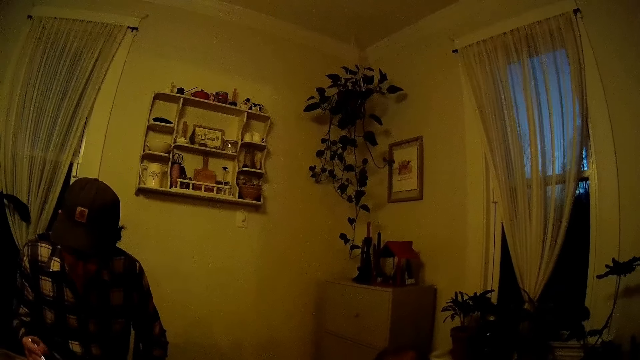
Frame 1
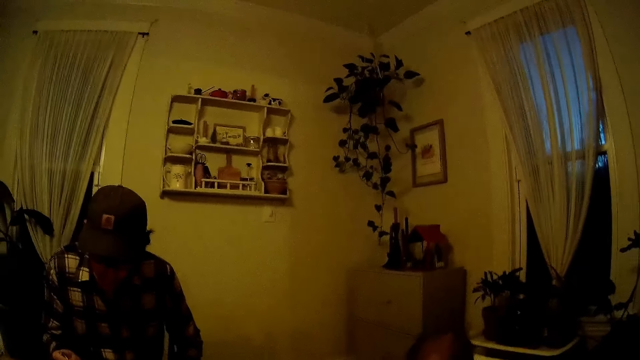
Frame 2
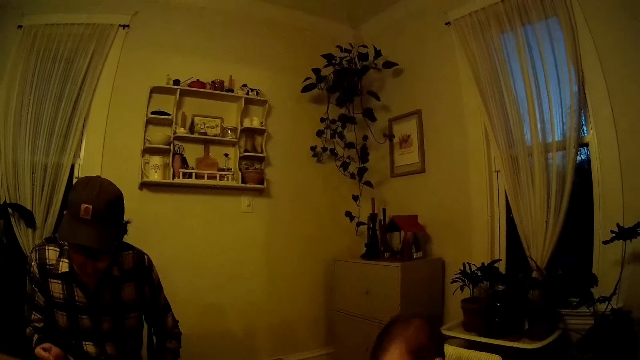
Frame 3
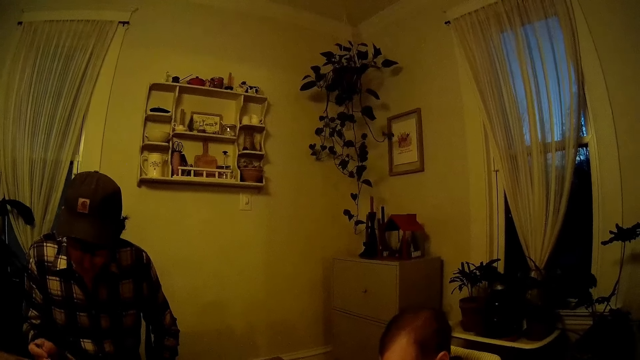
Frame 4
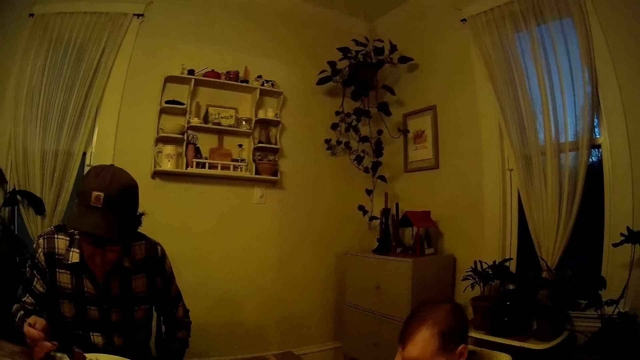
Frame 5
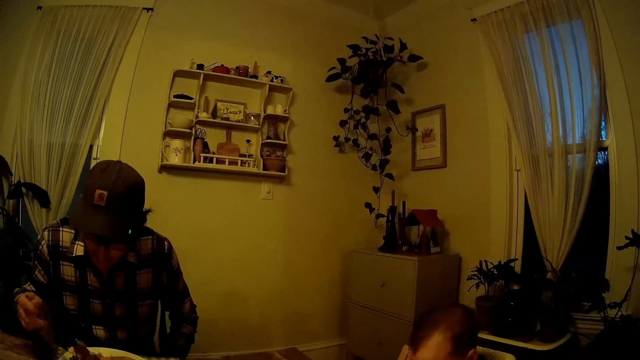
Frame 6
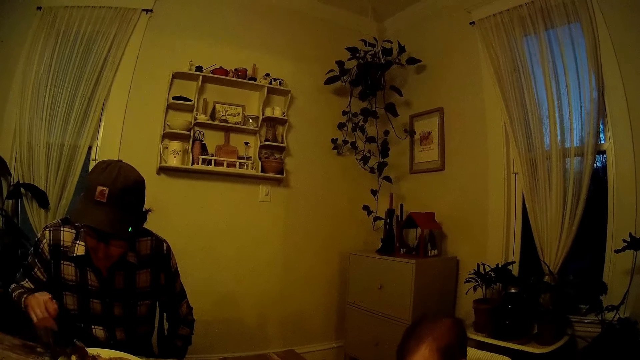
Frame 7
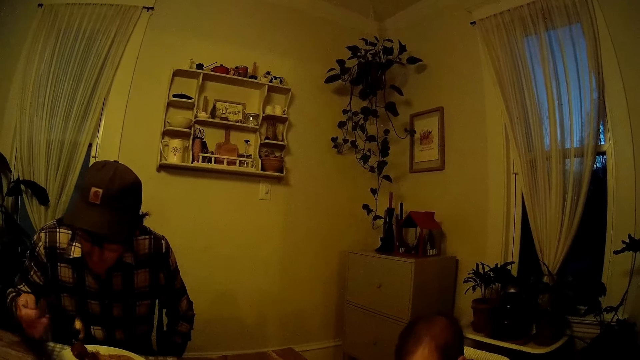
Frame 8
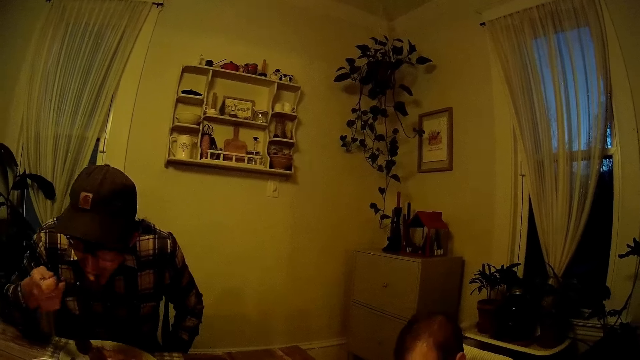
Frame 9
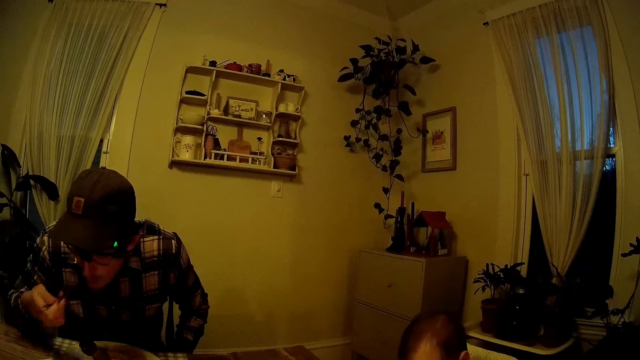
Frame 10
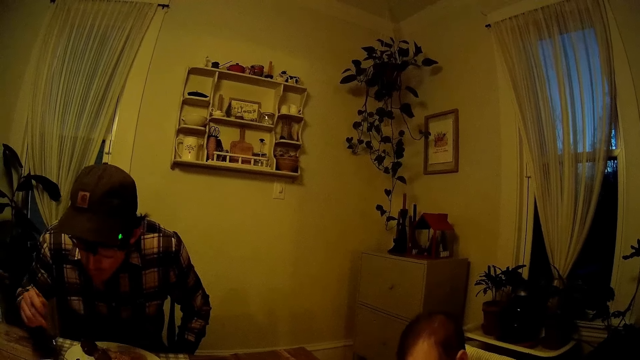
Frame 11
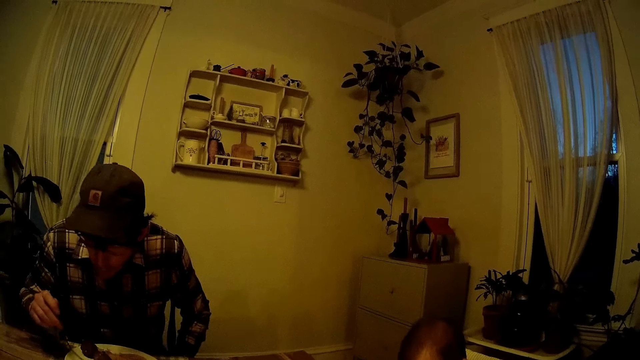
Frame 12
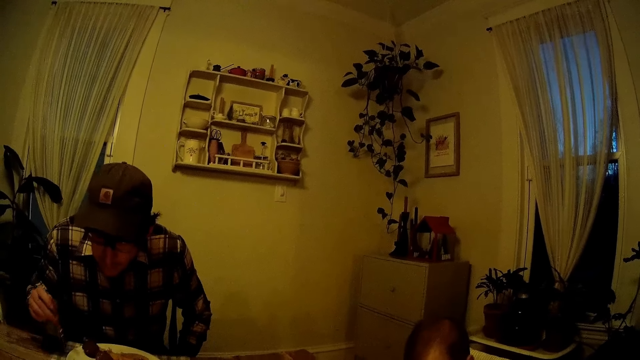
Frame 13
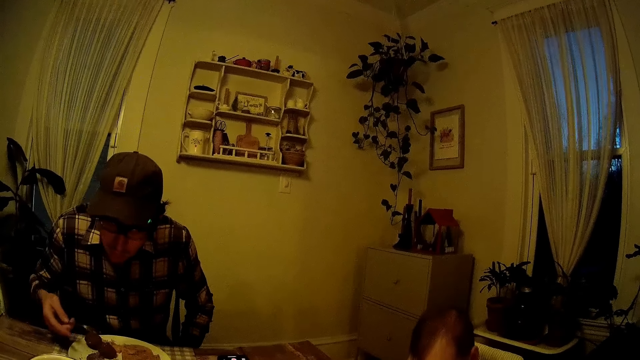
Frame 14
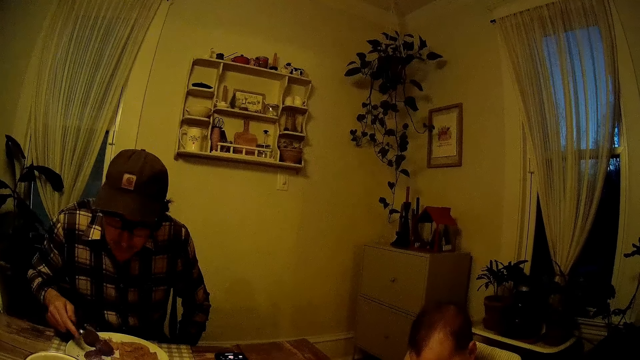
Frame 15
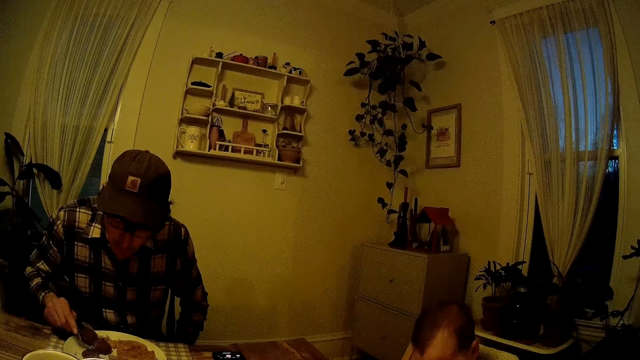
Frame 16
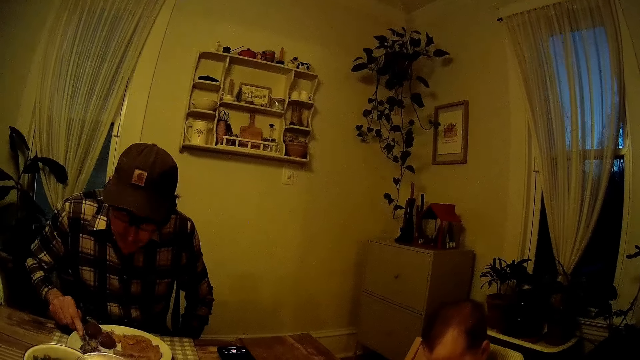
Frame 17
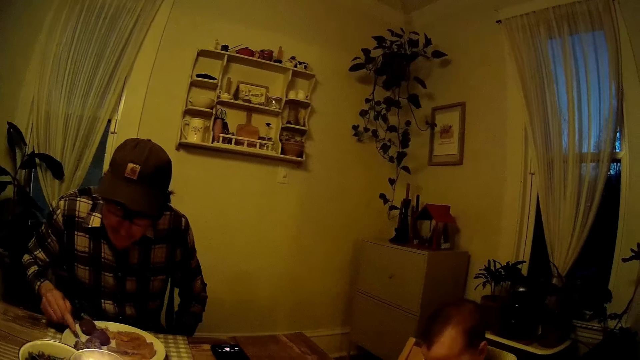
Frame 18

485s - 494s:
The camera wearer looks around a man. The man eats his food with the fork in his right hand.

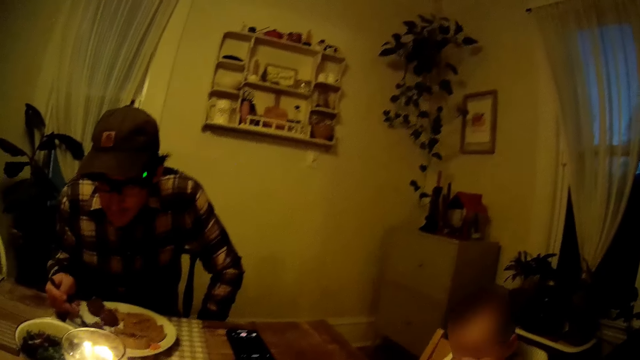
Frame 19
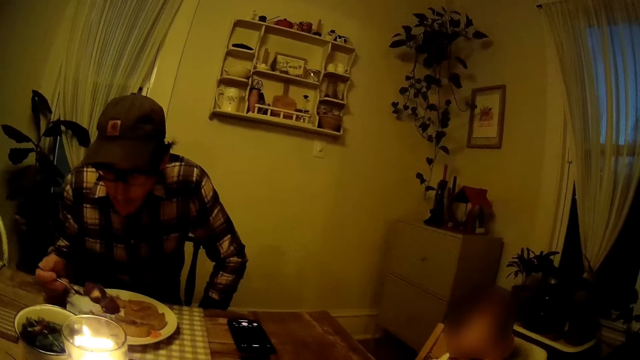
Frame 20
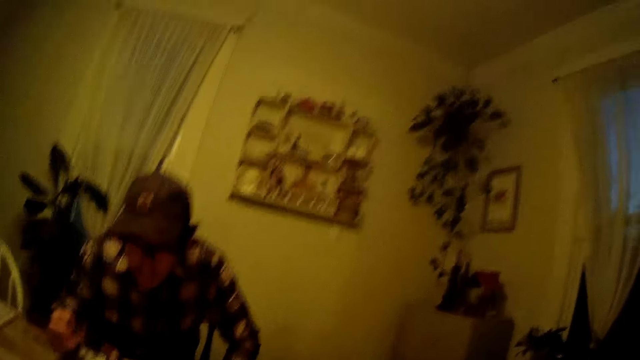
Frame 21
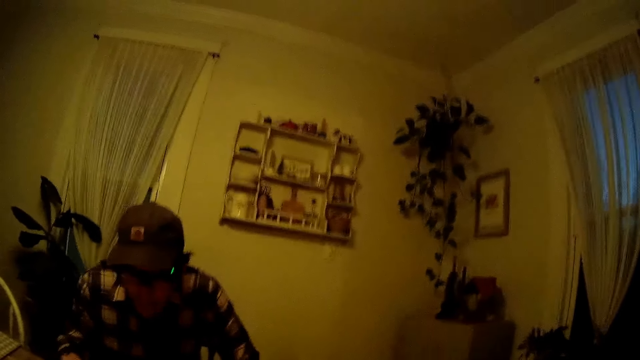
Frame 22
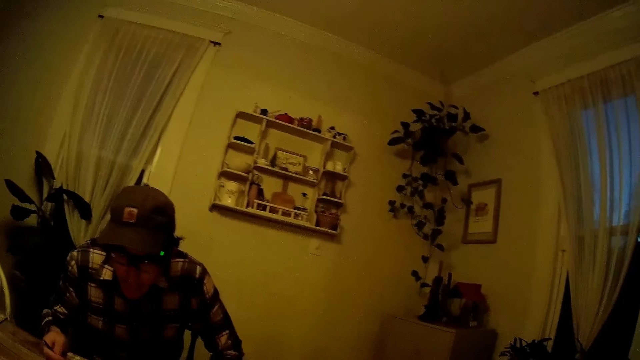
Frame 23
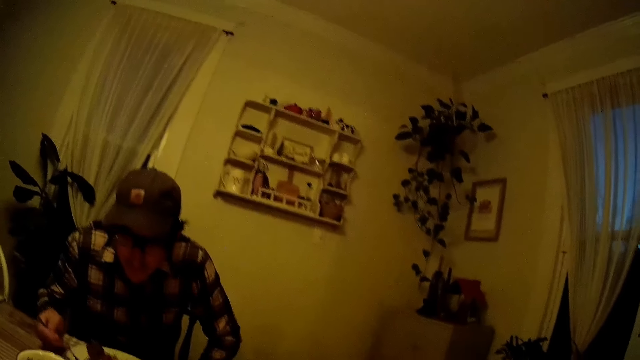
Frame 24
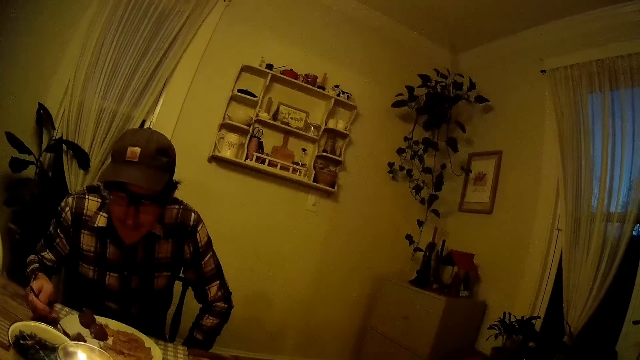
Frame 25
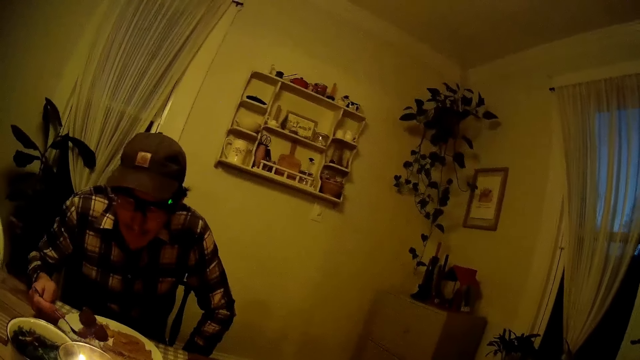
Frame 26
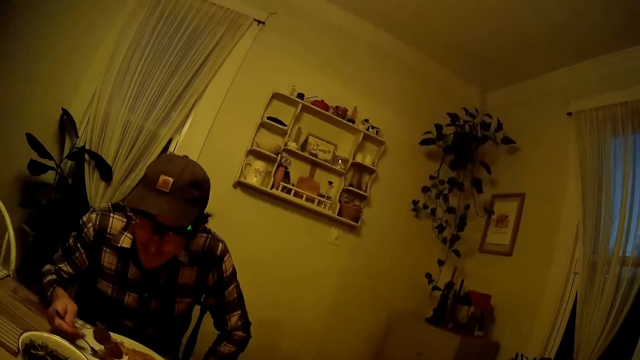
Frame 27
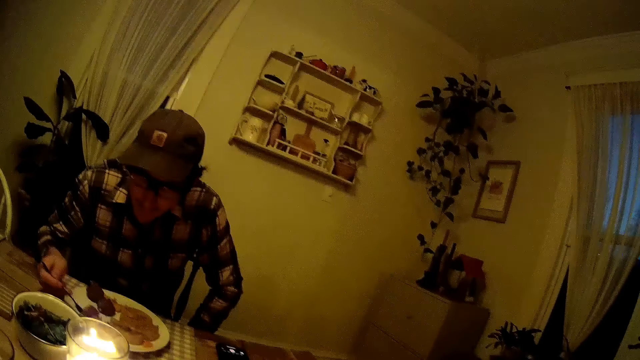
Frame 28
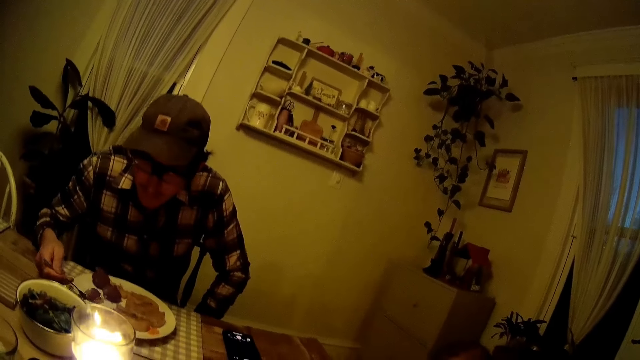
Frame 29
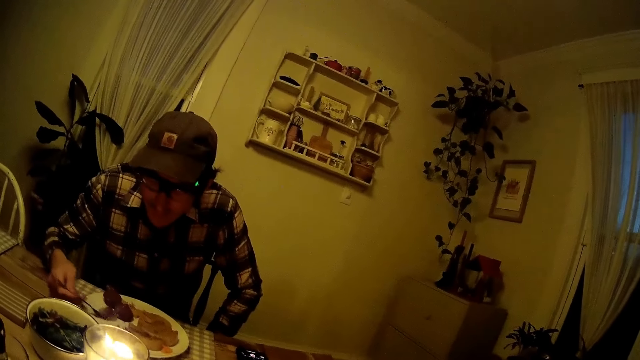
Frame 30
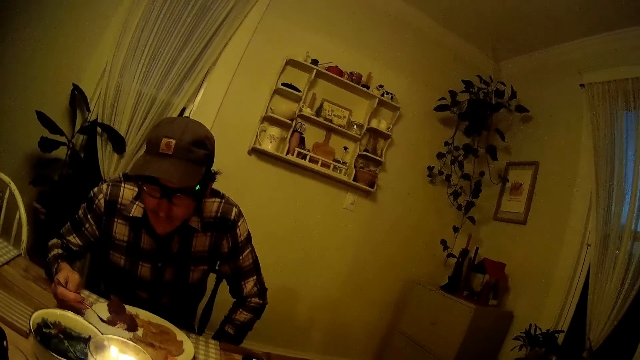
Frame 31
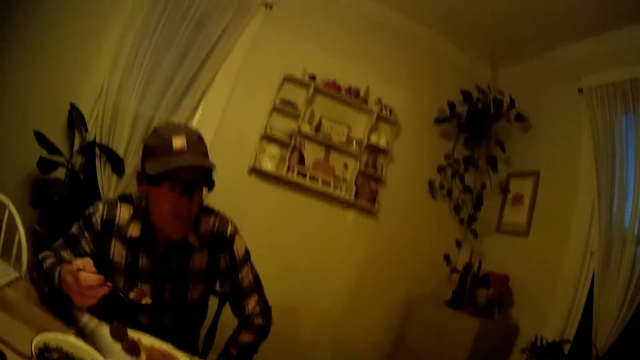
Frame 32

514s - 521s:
The camera wearer talks to a person.

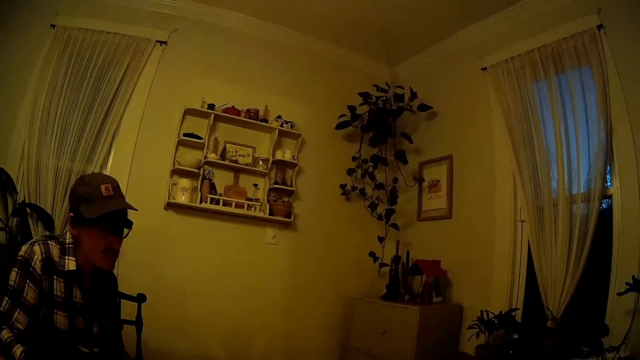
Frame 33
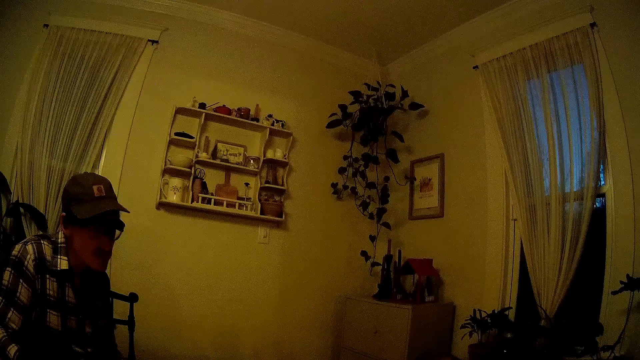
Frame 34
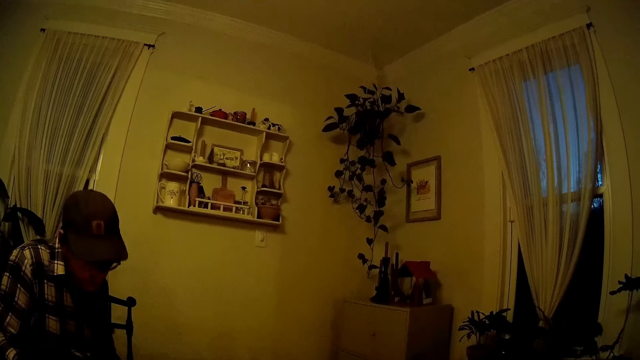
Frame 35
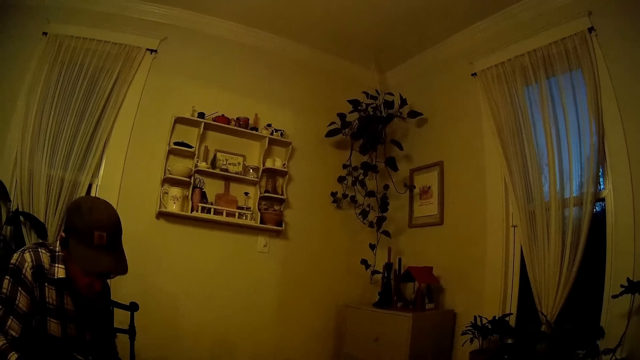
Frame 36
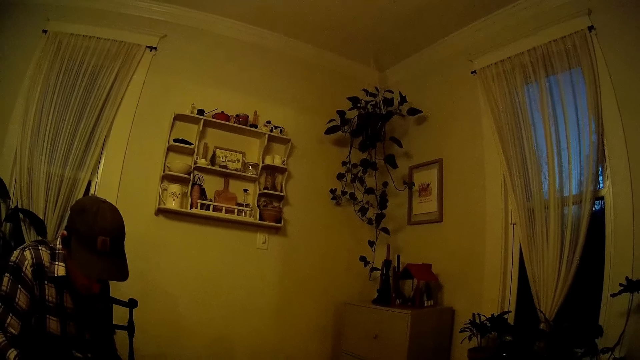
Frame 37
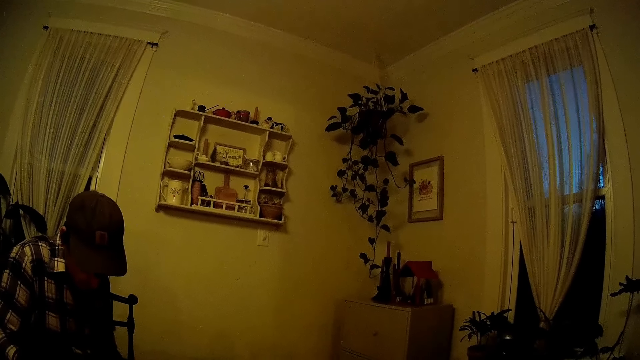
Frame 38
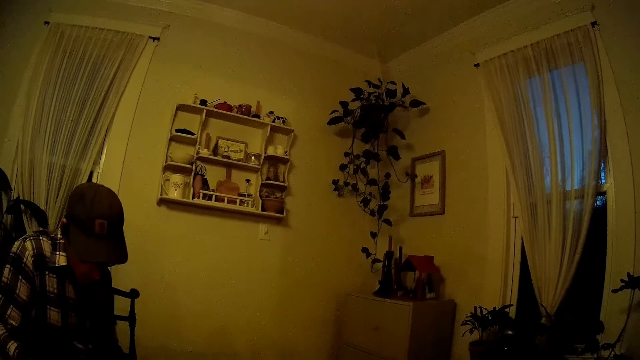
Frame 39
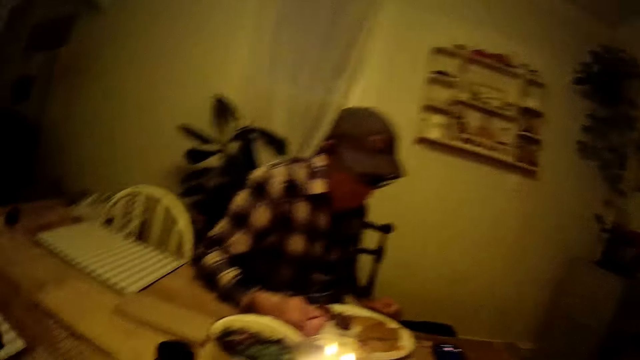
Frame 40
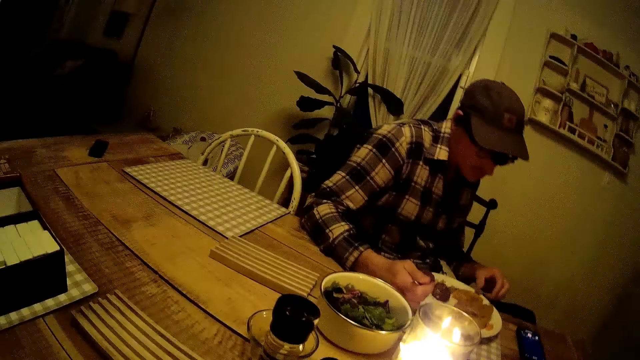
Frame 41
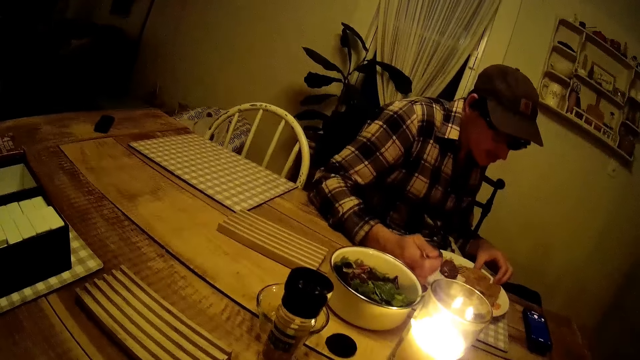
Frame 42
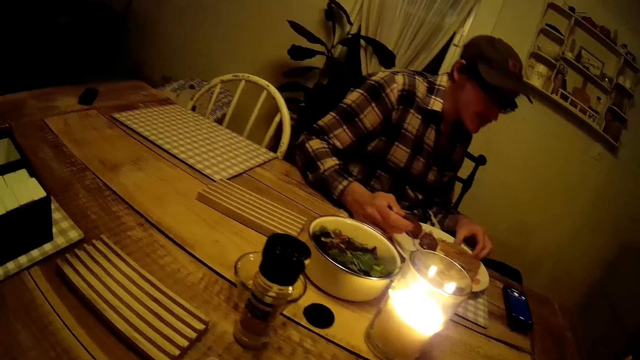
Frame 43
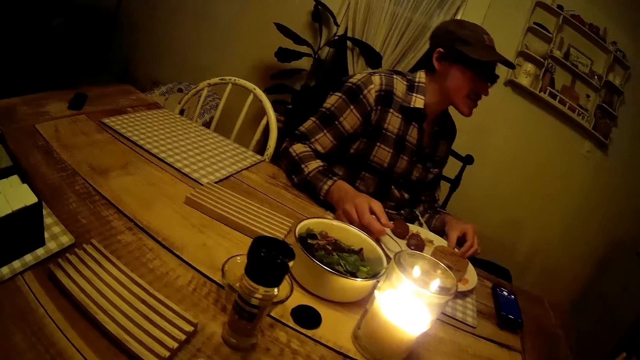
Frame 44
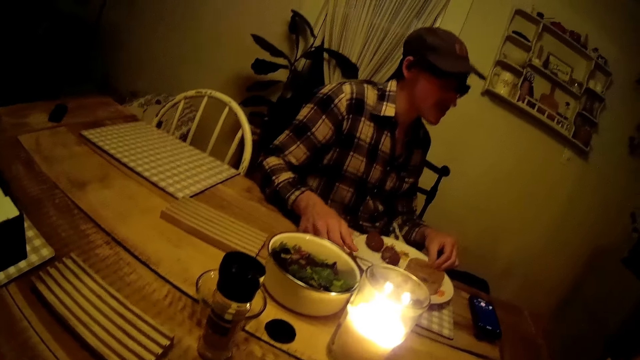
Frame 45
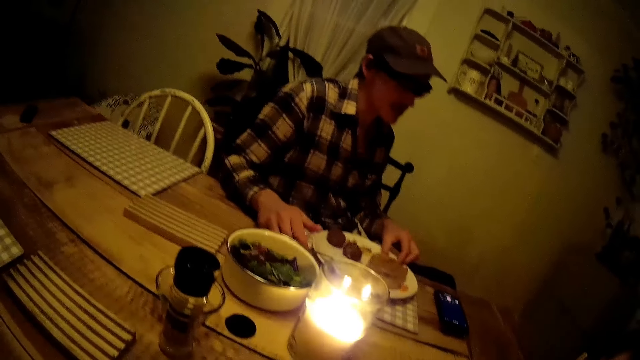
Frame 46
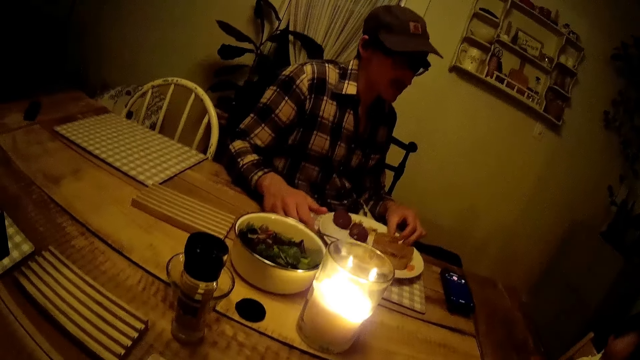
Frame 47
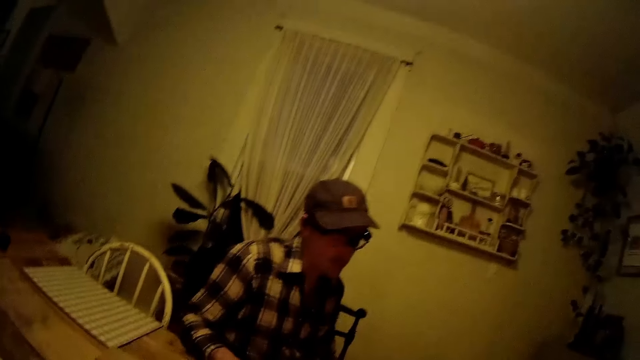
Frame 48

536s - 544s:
The camera wearer looks around a person. The person talks to the camera wearer.
